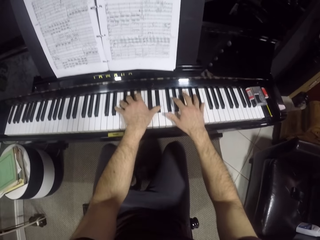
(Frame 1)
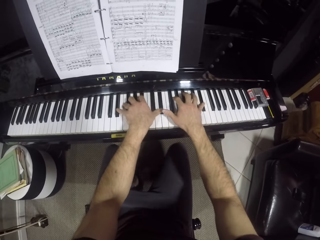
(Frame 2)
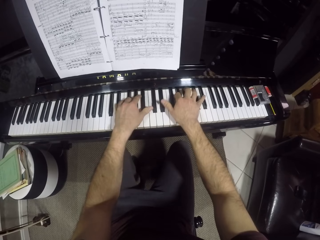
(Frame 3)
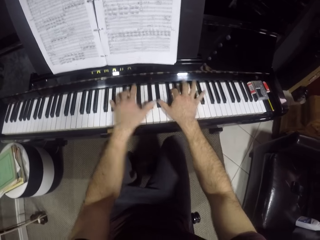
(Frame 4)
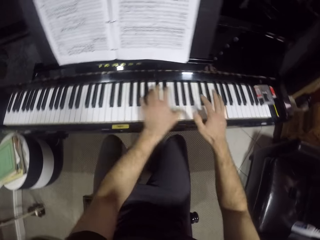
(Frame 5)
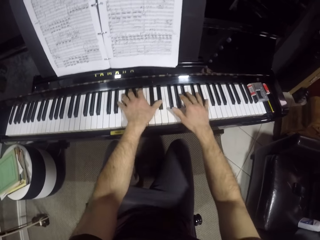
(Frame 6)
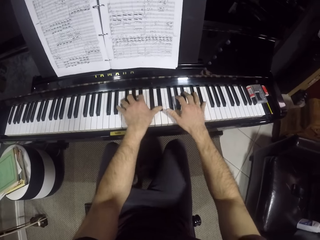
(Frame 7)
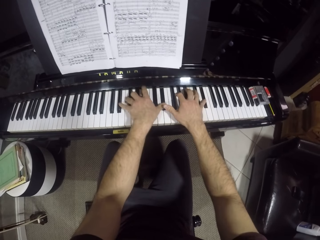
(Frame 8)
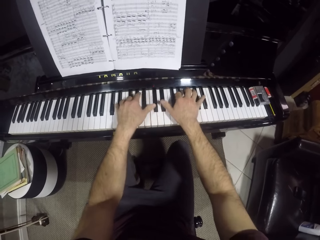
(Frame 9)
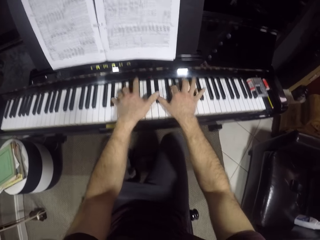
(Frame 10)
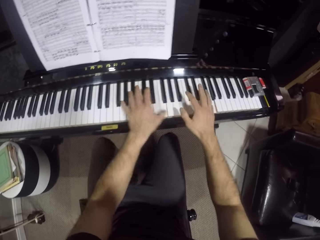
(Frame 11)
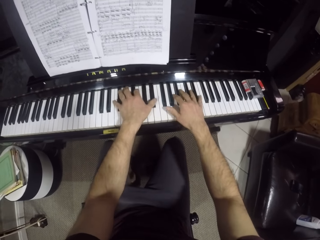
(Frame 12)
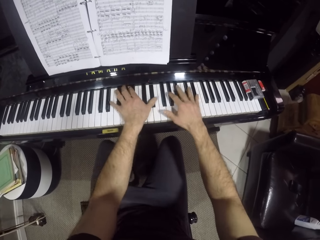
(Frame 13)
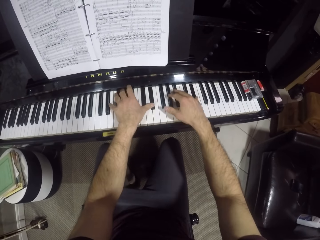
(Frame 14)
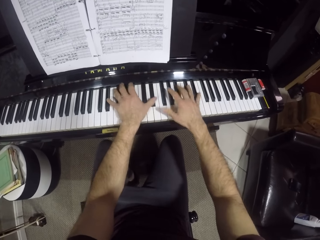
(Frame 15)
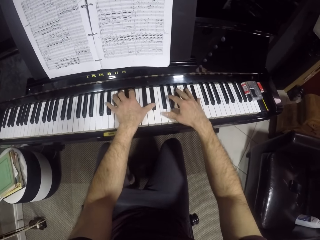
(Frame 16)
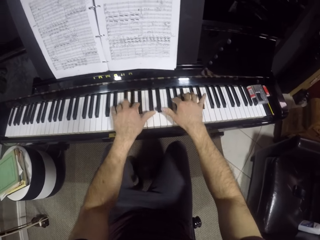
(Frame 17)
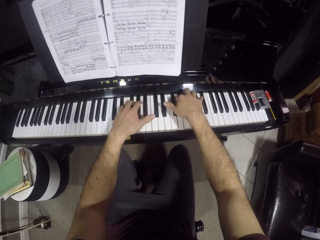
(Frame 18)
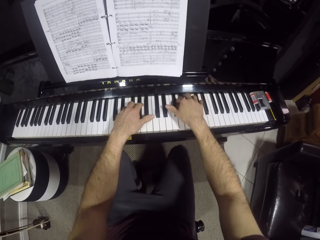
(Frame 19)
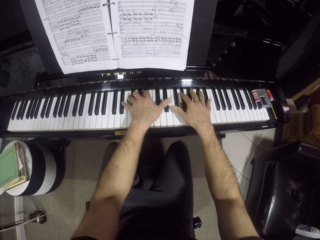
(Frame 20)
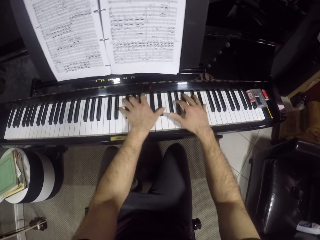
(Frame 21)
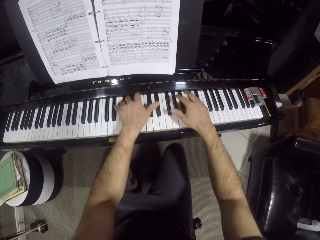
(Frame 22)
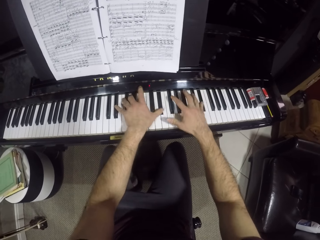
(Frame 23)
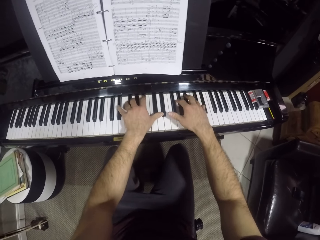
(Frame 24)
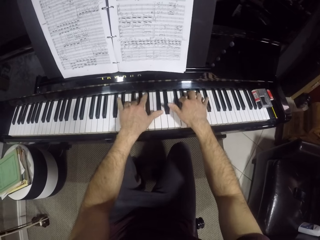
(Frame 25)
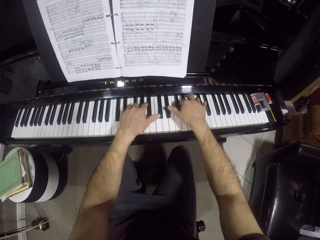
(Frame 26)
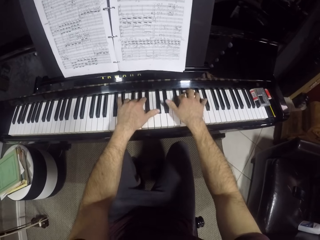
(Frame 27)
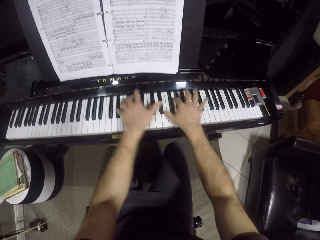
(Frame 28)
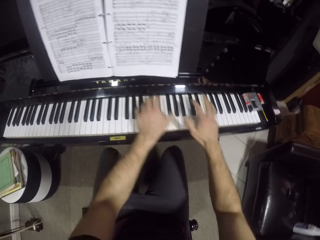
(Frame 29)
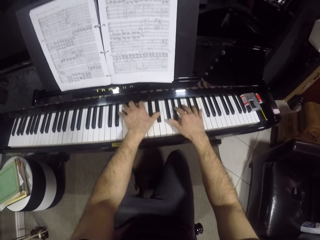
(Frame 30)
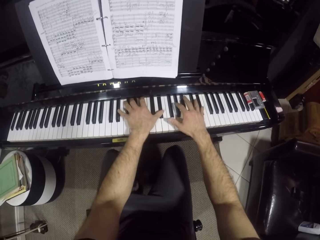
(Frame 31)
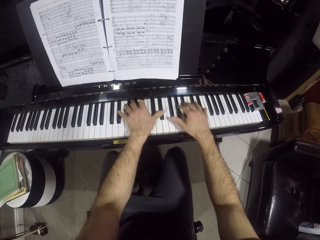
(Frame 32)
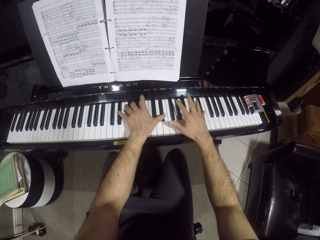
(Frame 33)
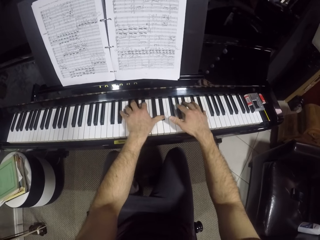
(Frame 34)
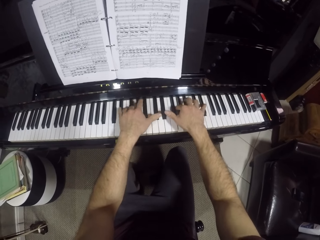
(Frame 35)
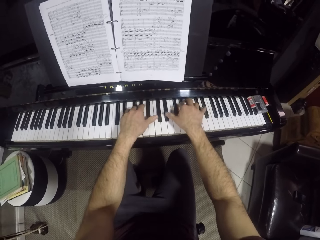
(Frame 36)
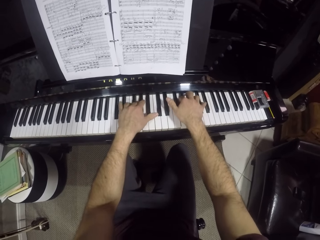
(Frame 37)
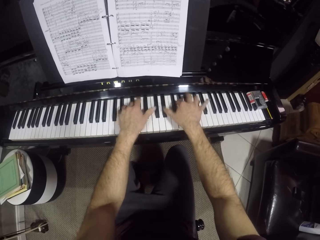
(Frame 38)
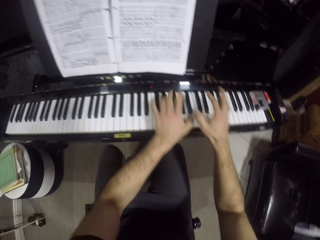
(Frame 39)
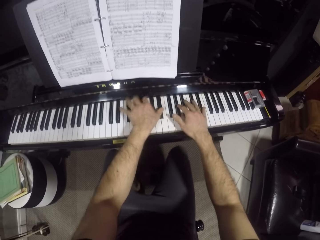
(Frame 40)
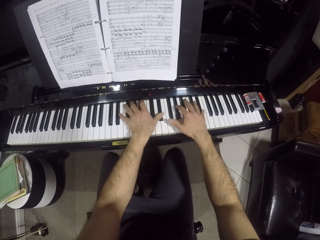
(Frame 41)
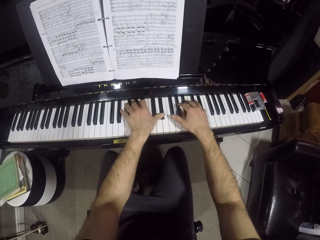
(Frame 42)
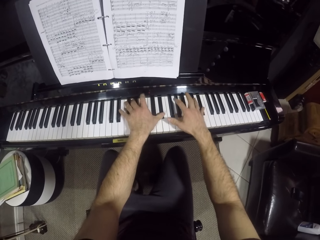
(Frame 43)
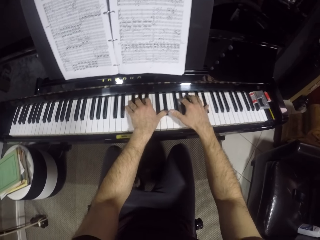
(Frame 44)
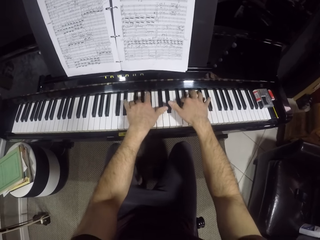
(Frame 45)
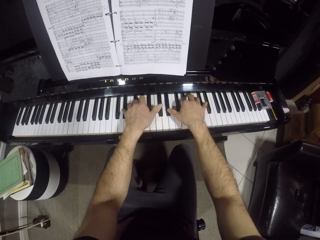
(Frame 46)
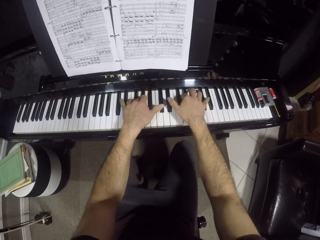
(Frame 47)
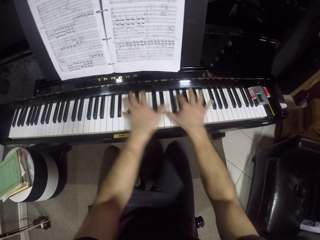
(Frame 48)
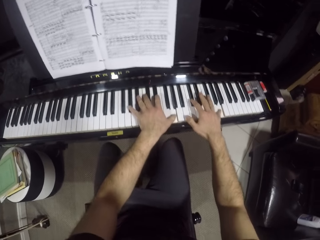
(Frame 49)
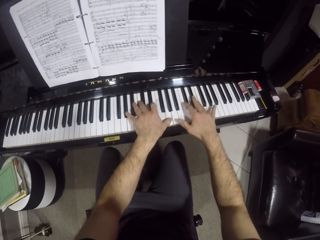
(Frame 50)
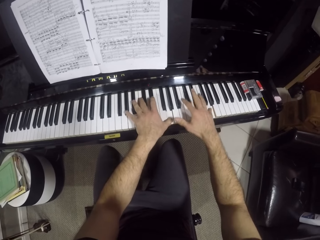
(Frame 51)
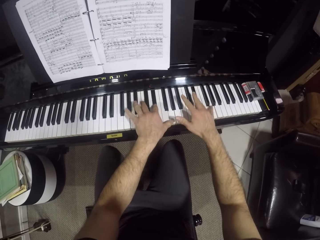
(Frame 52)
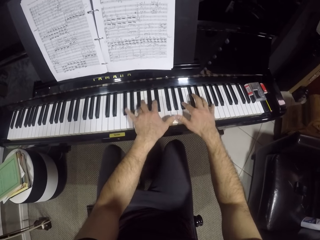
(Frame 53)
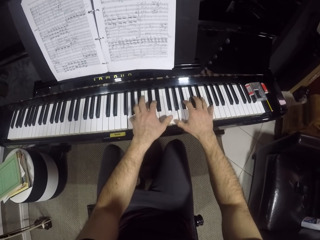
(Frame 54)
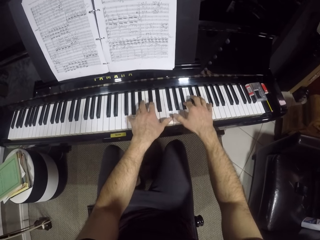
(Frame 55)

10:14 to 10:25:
The camera wearer presses the keys with both hands repeatedly.

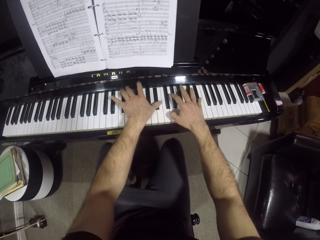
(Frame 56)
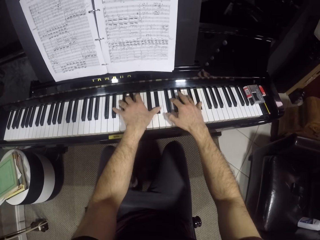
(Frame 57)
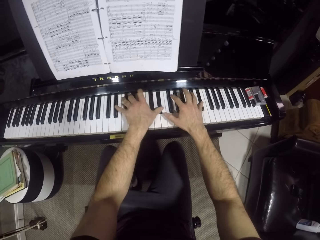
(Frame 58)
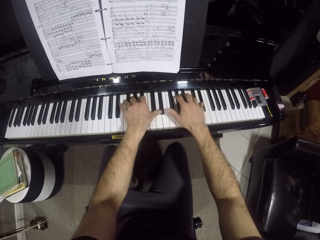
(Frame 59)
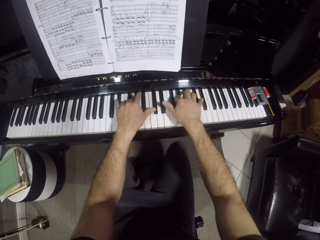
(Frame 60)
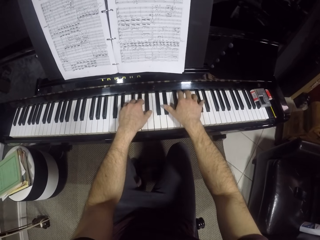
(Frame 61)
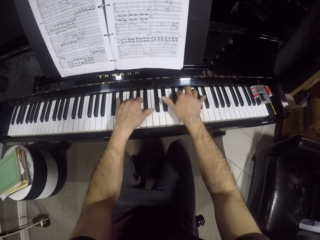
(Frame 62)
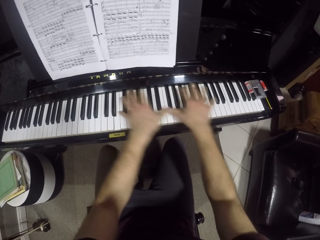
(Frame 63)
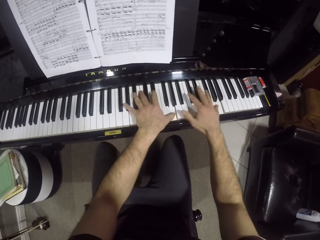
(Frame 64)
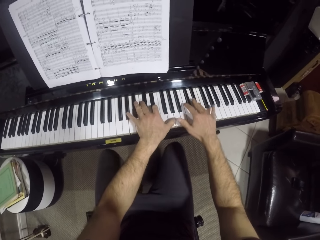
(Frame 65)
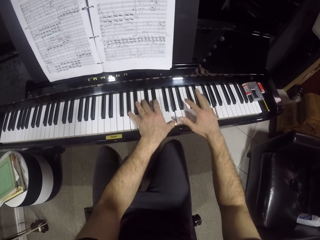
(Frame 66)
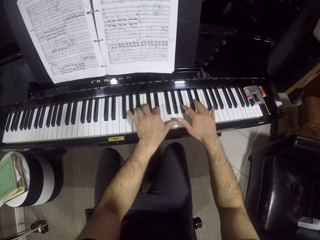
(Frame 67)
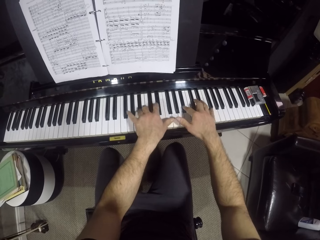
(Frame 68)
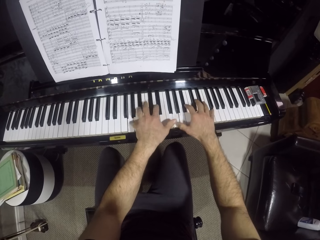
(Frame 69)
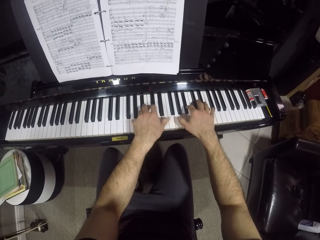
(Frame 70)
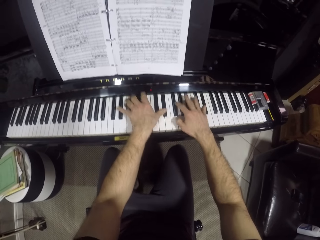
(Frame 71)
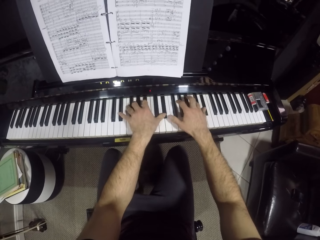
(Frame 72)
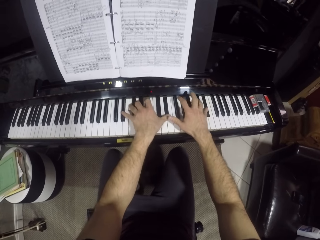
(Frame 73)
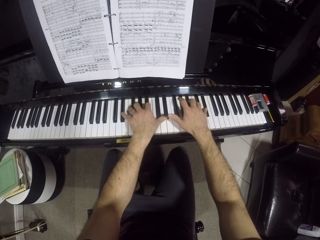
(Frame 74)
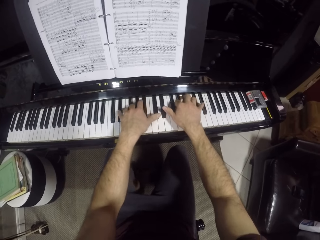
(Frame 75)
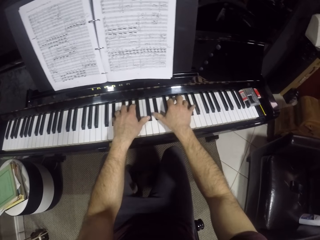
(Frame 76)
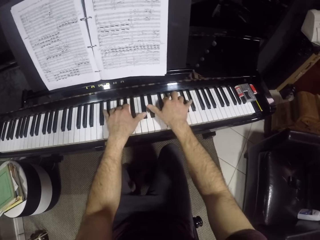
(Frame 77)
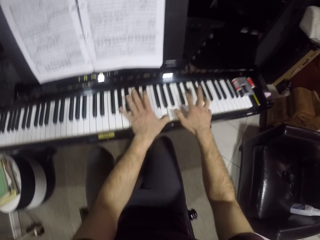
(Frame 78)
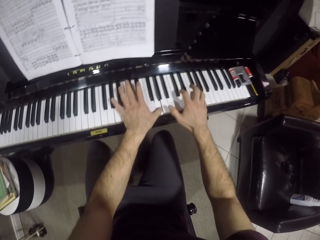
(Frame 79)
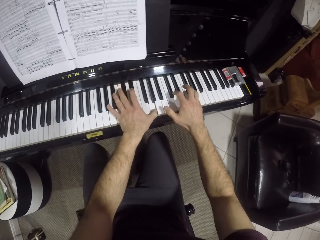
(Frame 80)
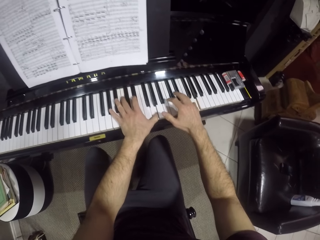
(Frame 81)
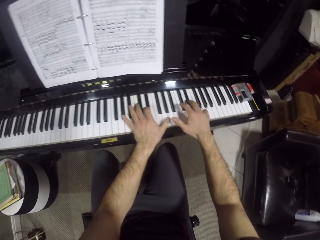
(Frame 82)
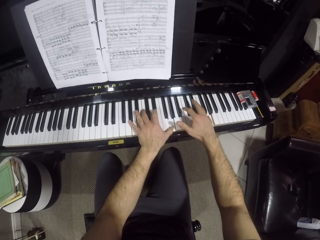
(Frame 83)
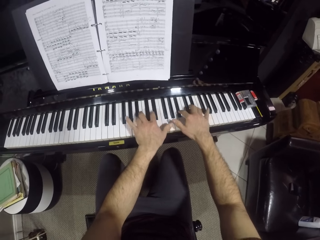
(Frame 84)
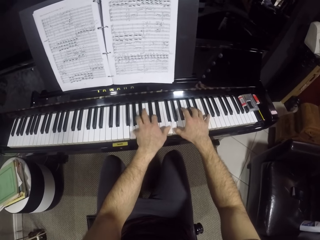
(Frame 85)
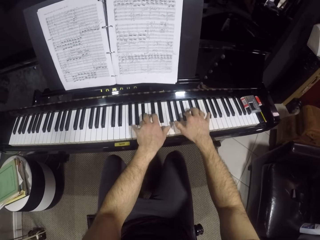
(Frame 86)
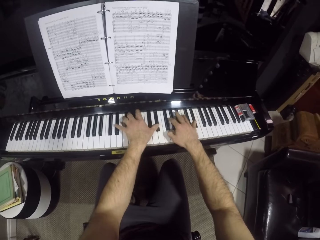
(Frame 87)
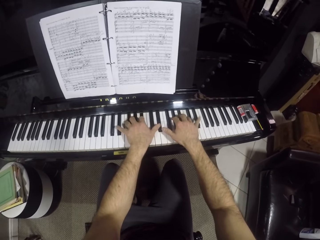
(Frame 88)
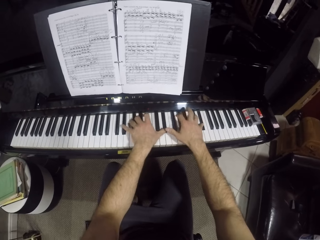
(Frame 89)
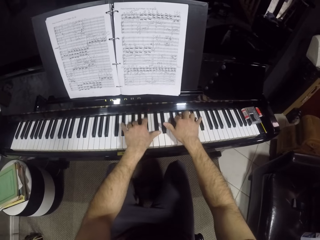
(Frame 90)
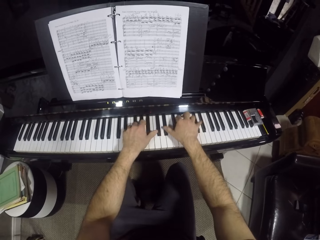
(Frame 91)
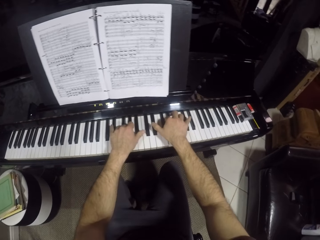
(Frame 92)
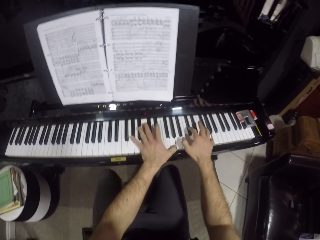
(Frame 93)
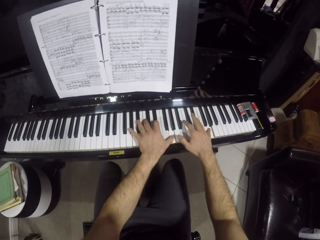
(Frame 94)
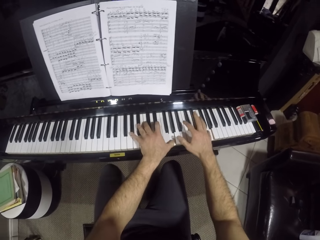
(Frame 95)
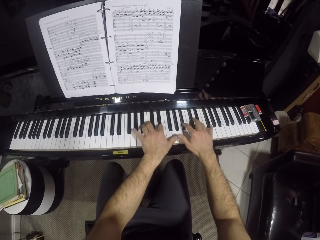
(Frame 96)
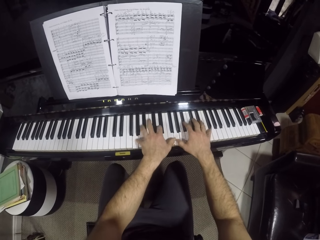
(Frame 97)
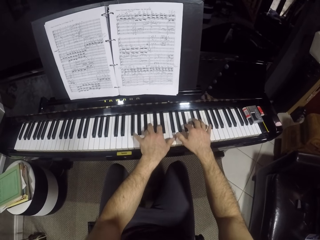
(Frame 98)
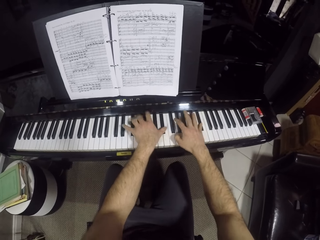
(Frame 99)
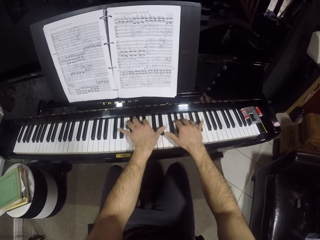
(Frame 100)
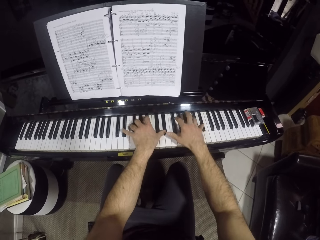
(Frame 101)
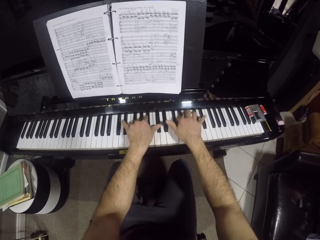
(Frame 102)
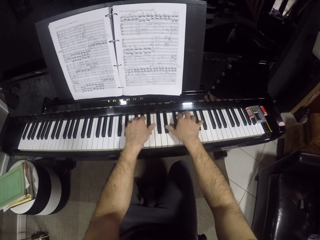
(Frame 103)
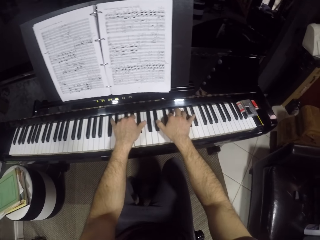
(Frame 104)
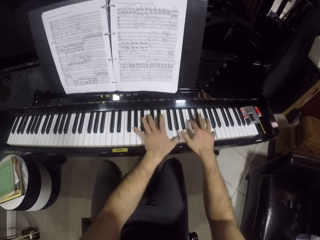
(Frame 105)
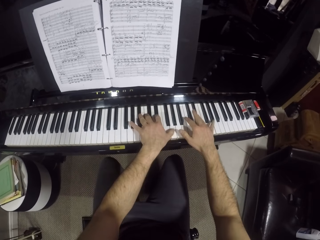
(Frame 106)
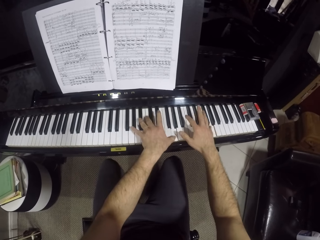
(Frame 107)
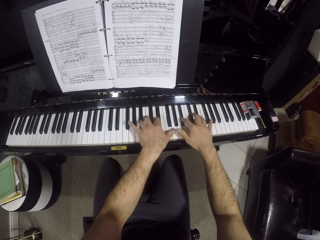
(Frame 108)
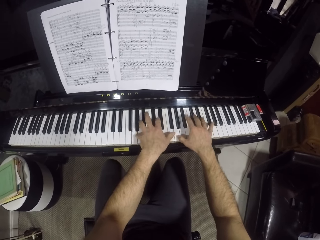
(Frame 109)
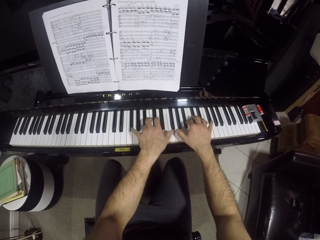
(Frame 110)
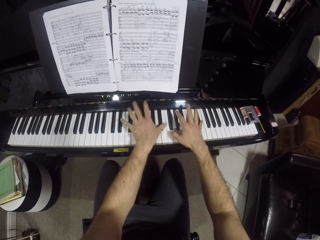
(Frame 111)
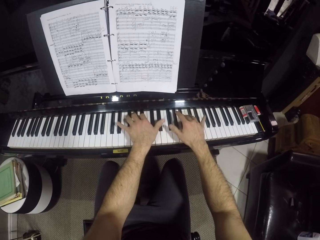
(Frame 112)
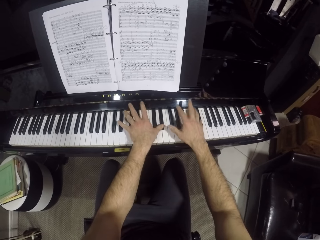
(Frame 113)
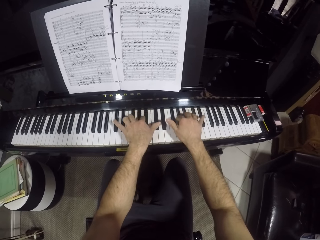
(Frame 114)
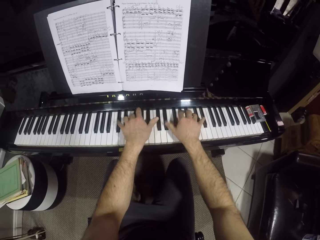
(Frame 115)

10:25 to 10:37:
The camera wearer presses the keys with both hands repeatedly.
